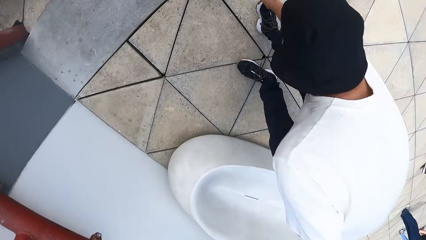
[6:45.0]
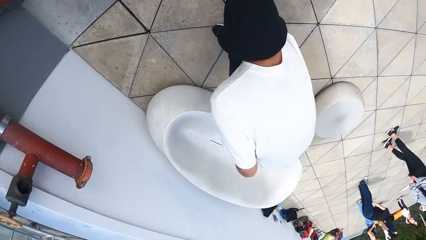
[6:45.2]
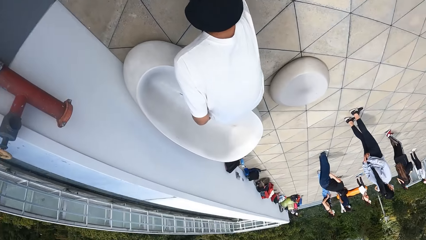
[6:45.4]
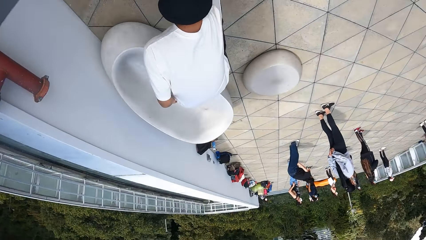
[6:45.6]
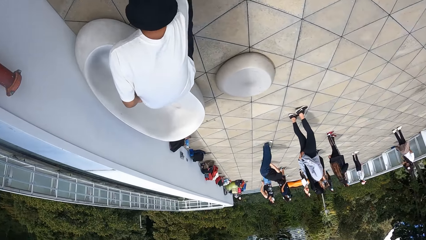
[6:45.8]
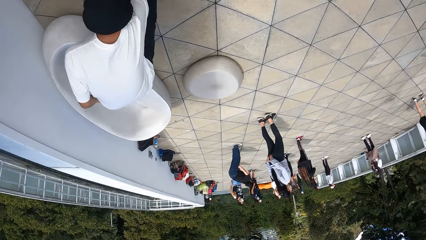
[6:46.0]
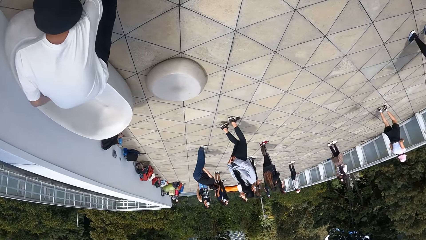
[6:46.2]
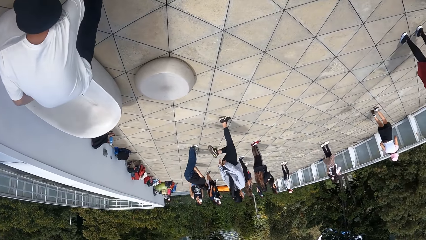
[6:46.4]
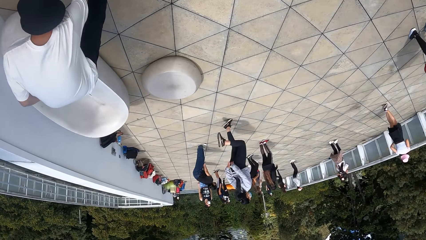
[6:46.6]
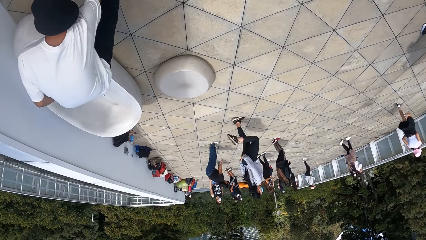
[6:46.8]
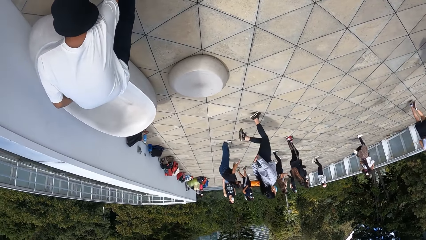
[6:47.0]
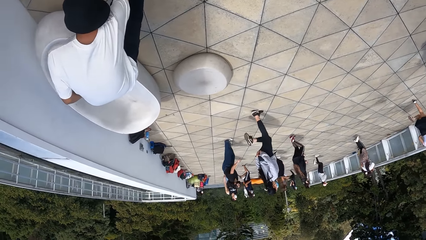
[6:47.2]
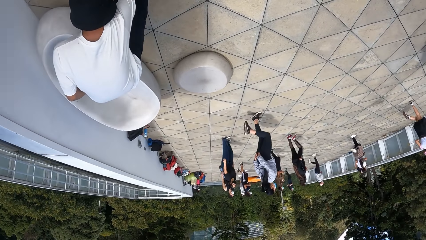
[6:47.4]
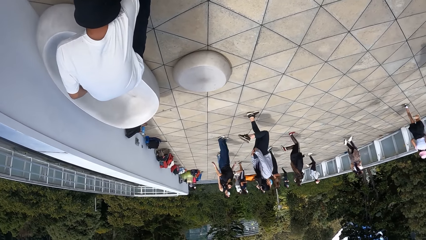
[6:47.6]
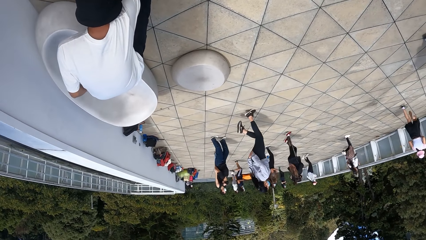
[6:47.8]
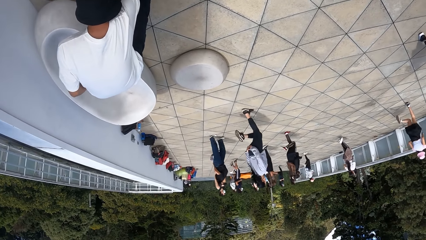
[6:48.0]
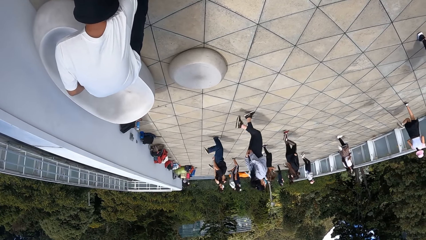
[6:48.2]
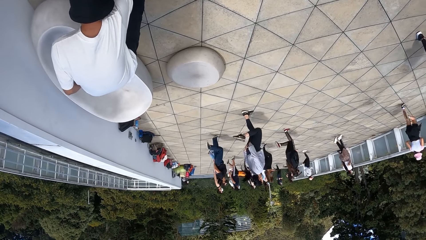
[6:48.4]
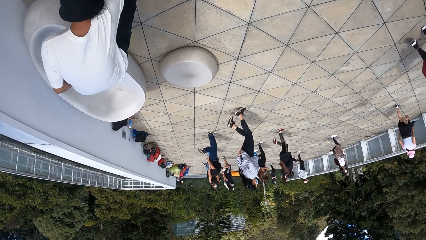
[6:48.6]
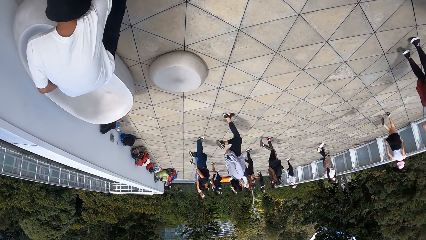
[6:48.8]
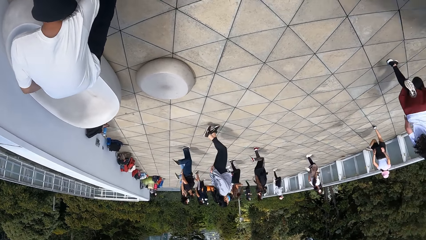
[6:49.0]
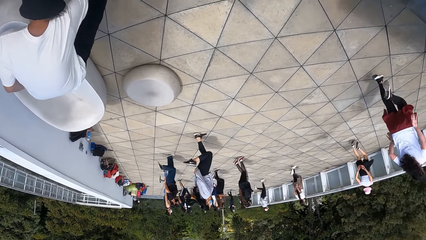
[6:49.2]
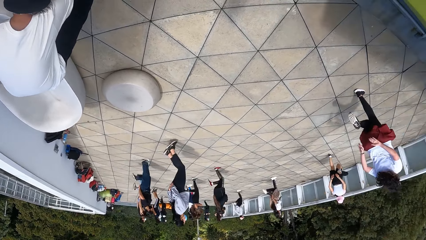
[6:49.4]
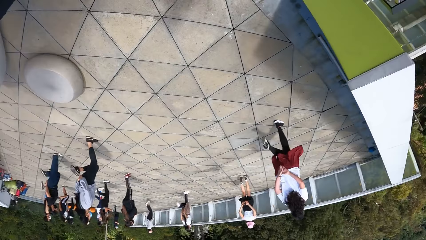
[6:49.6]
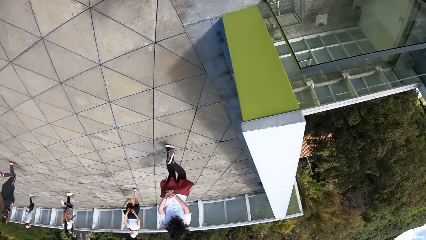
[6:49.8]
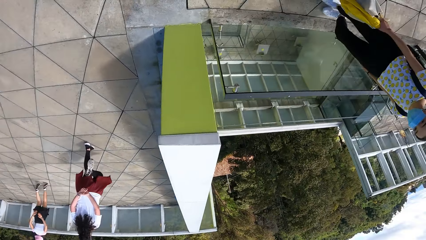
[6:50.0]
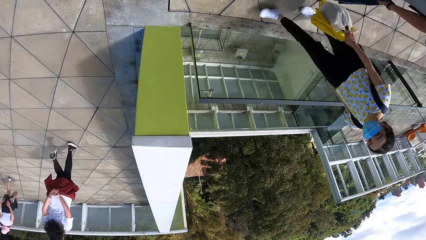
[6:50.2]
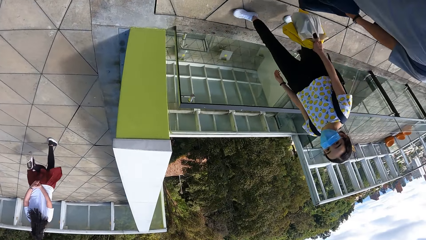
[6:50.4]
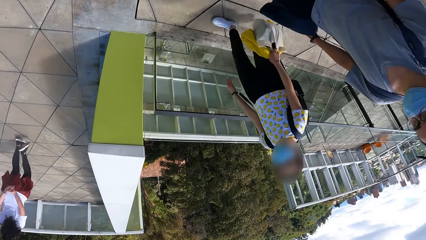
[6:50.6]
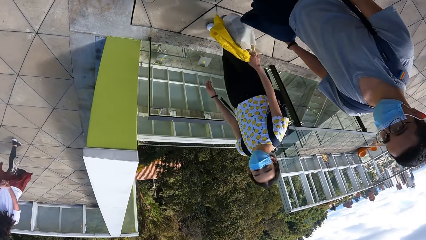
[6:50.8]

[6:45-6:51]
The camera wearer looks around.

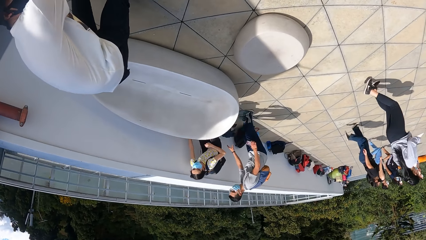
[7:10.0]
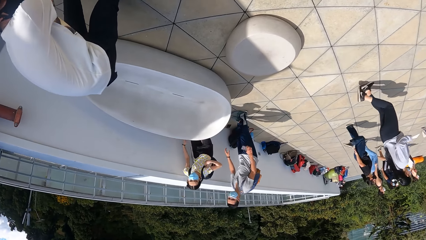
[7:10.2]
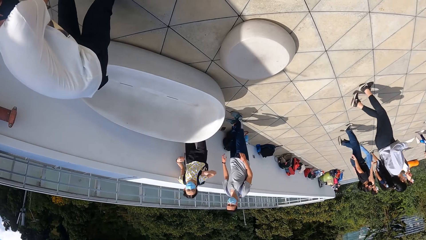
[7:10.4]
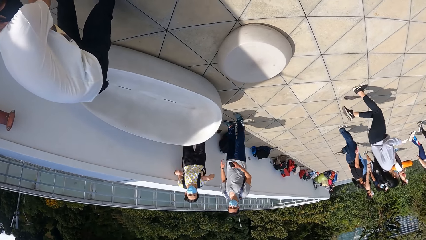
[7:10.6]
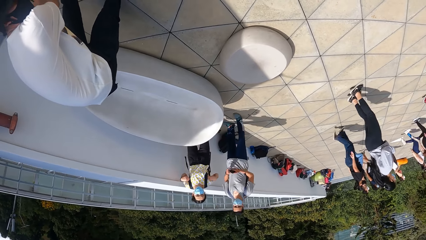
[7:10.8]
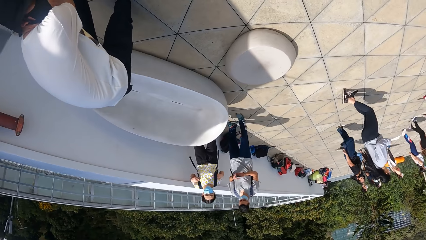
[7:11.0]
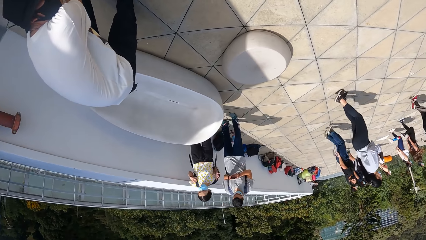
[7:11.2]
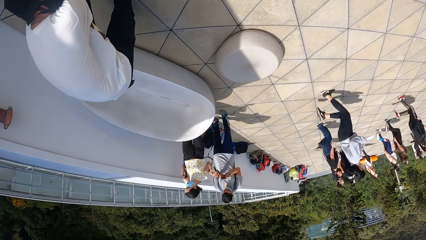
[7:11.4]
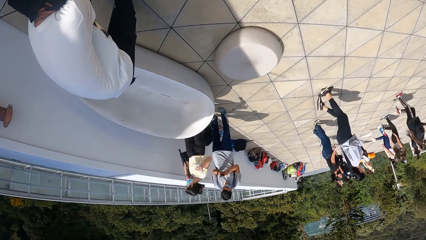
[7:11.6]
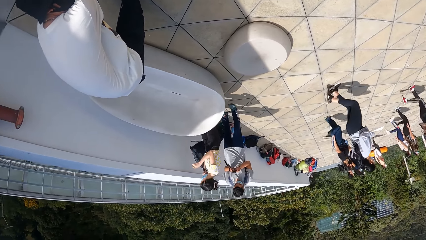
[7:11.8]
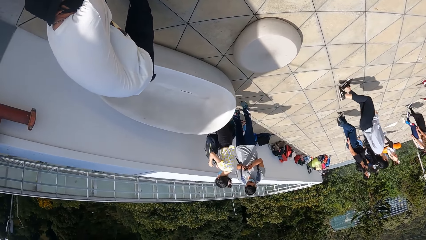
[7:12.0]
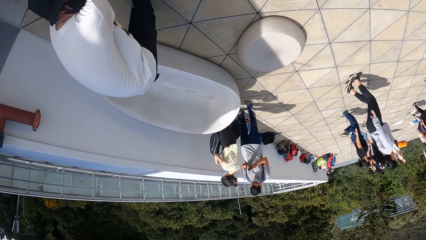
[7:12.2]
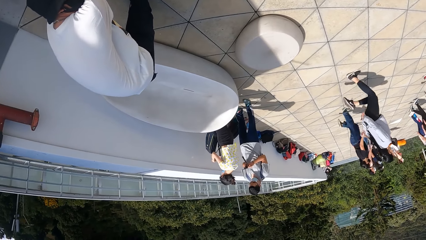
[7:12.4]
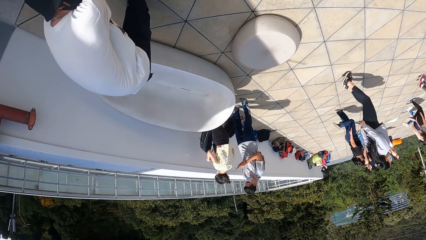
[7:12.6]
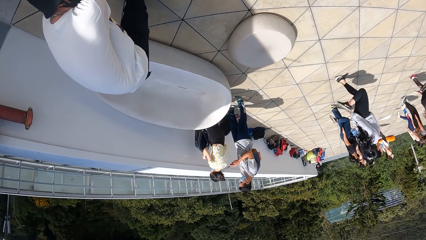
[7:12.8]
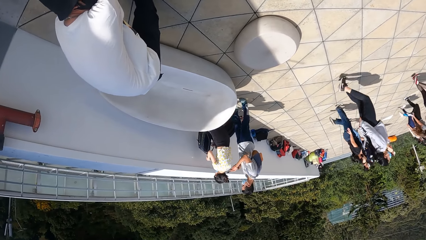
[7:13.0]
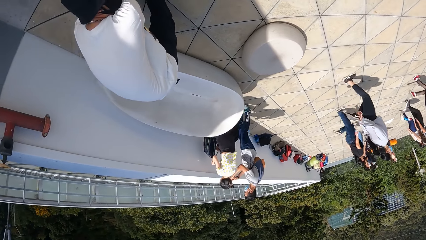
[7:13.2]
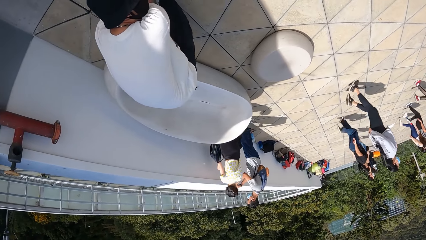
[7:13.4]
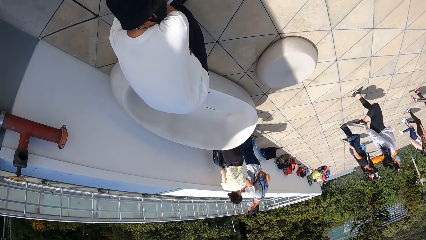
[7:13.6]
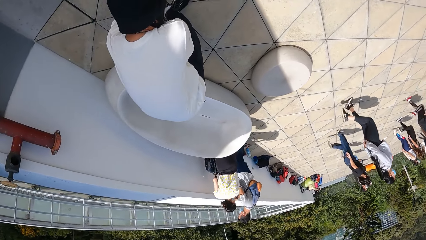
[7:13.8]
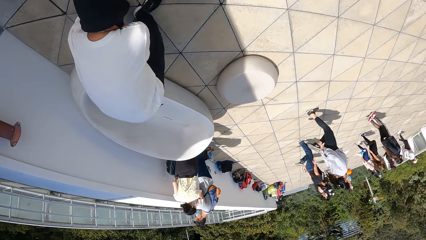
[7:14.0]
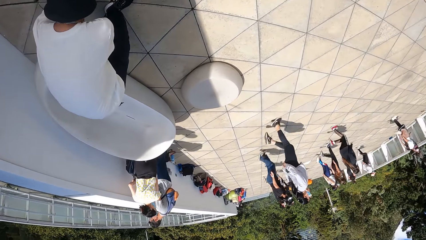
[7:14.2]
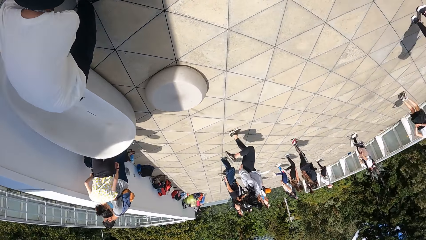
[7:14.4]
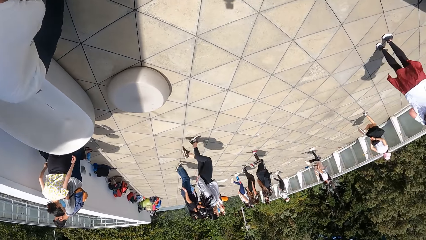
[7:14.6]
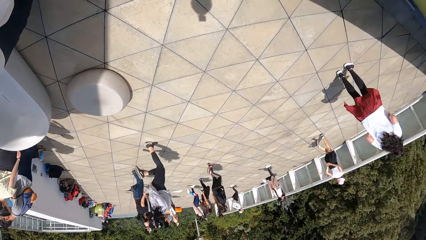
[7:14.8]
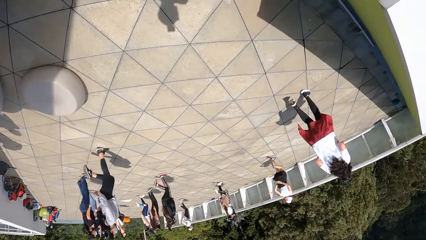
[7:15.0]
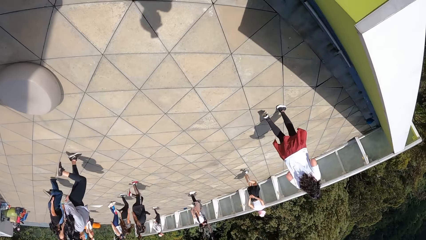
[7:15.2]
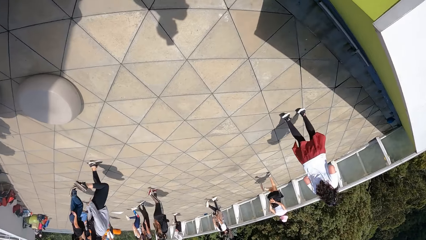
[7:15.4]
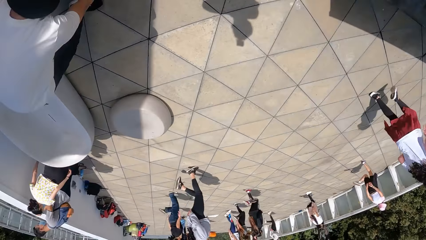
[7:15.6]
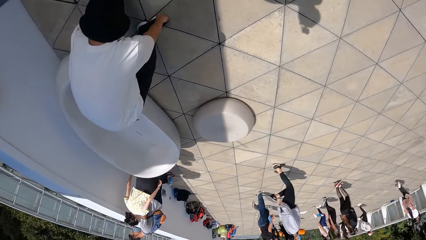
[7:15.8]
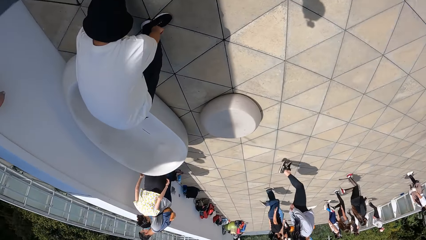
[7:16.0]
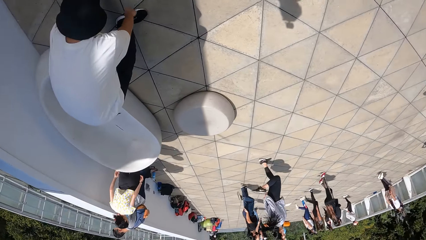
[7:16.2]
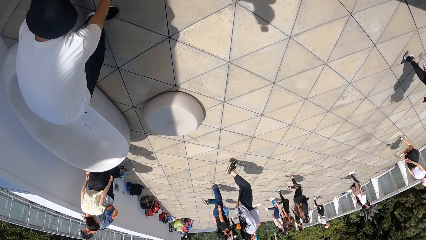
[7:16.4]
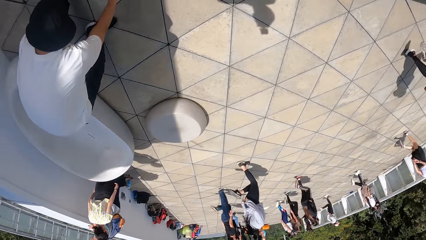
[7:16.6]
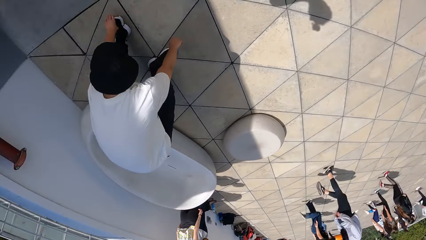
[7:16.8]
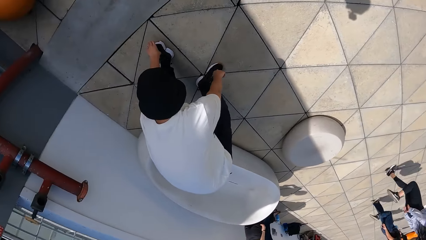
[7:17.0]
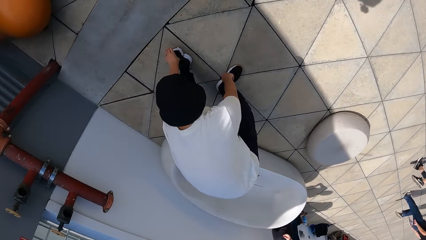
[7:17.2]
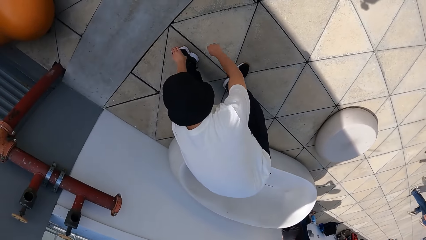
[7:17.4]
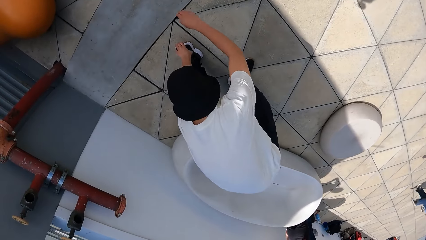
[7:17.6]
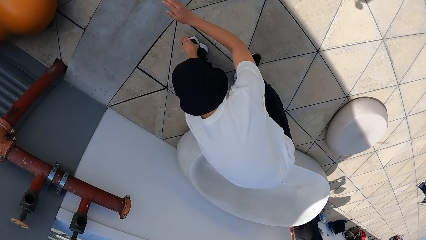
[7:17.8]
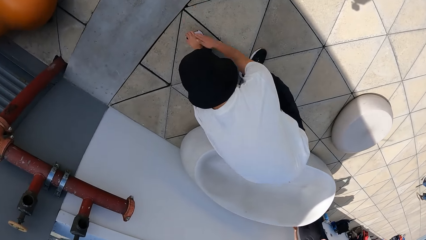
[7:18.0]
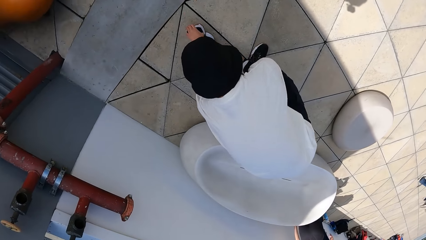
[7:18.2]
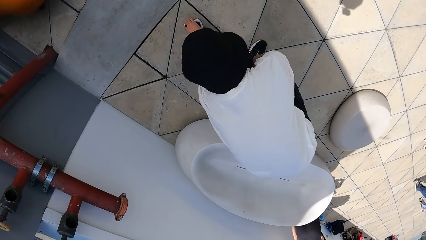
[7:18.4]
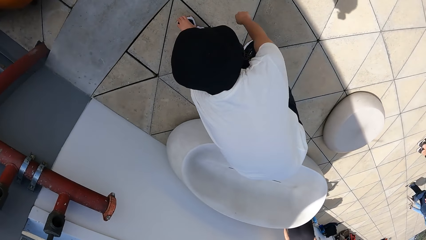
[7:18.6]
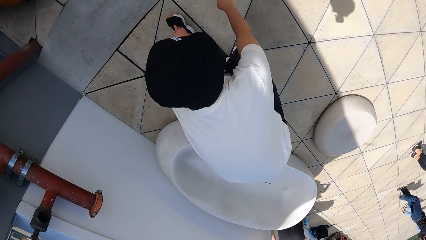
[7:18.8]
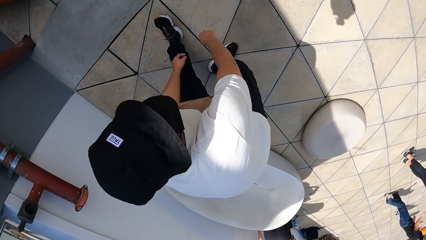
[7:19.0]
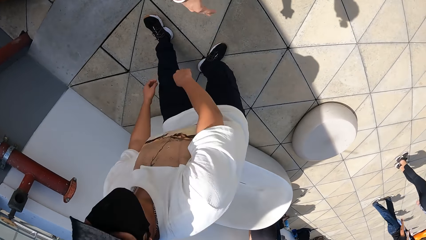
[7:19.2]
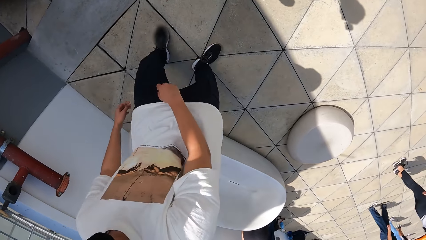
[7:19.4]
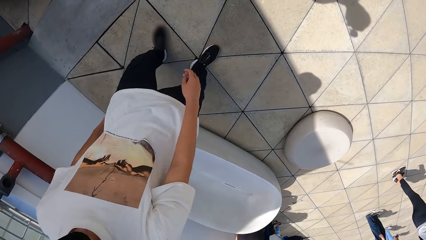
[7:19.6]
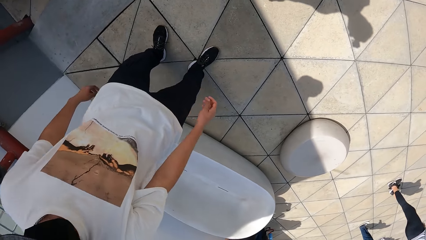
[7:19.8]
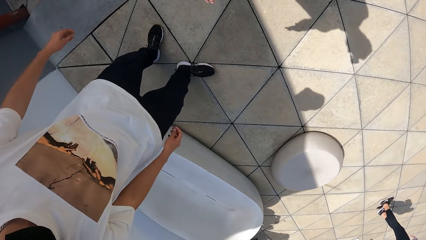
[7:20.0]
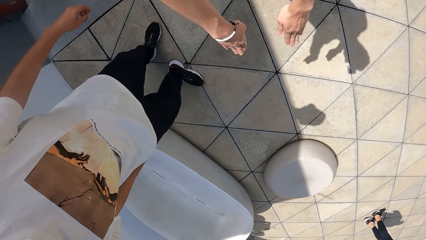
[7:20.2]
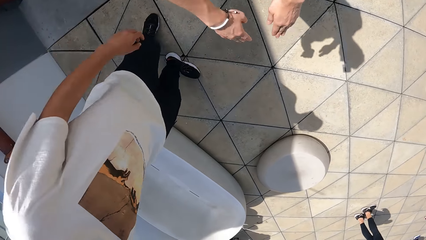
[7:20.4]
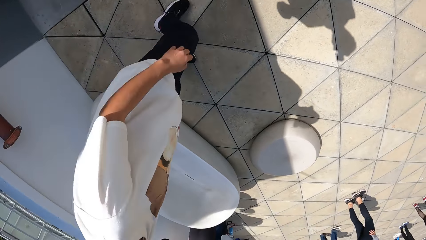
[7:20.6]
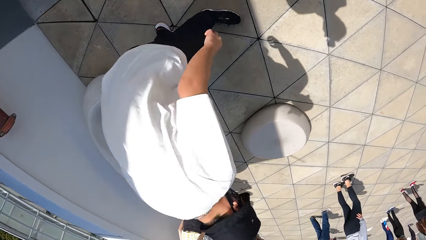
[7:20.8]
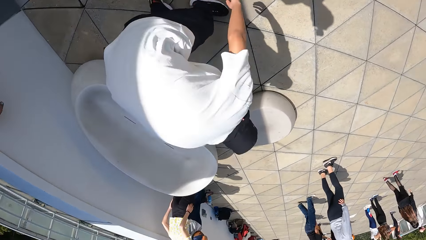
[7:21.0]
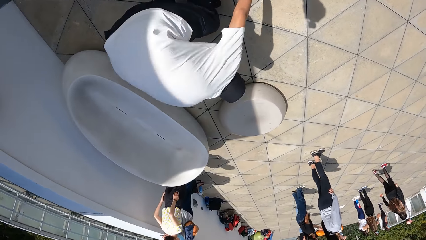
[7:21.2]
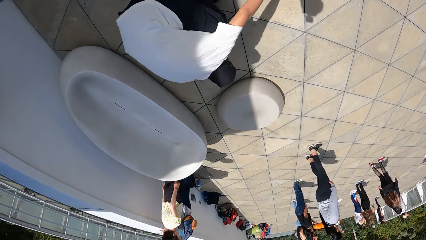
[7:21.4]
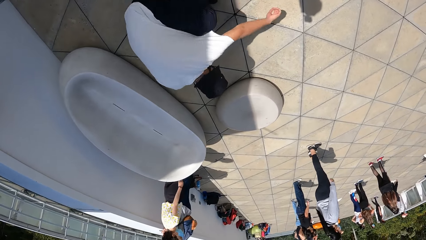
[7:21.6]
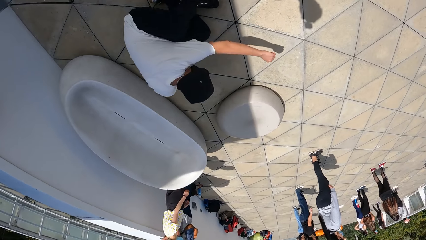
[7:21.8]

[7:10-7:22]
A woman places a bag at the wall with her right hand.
